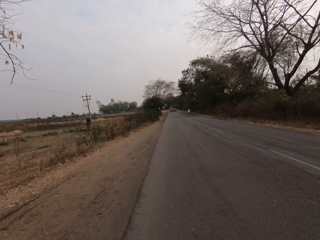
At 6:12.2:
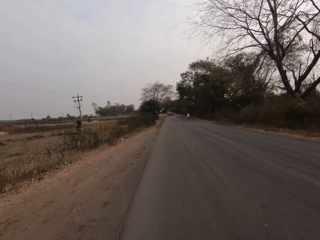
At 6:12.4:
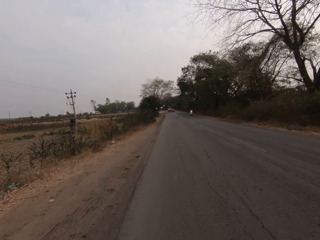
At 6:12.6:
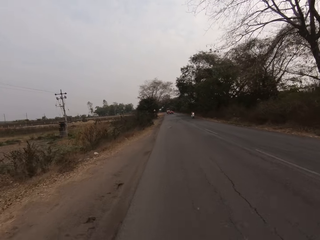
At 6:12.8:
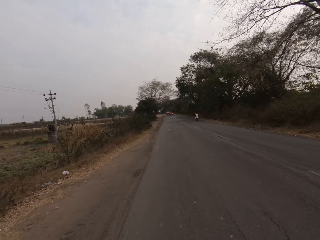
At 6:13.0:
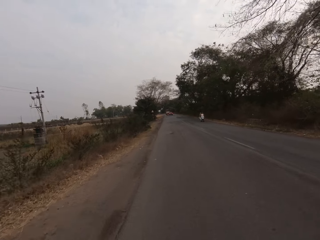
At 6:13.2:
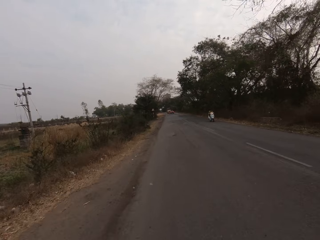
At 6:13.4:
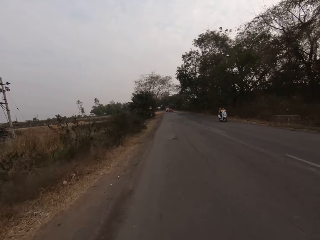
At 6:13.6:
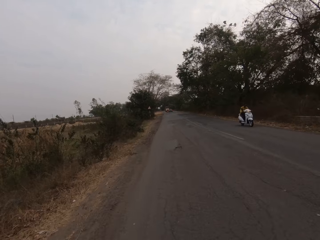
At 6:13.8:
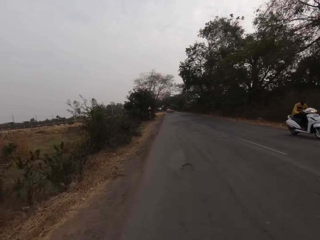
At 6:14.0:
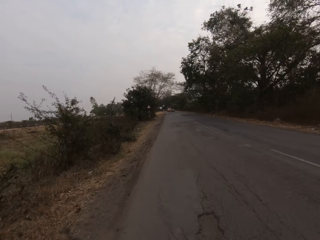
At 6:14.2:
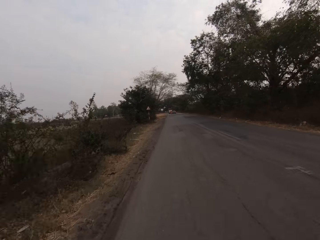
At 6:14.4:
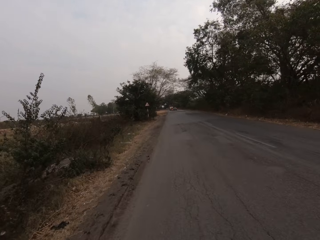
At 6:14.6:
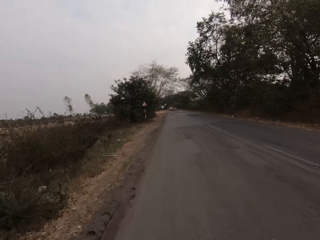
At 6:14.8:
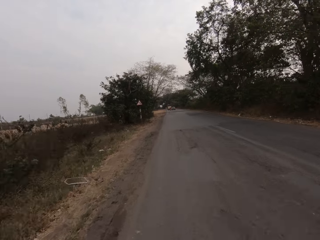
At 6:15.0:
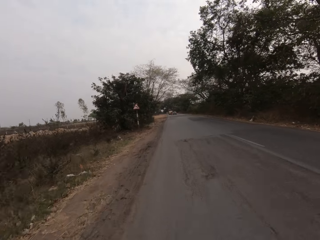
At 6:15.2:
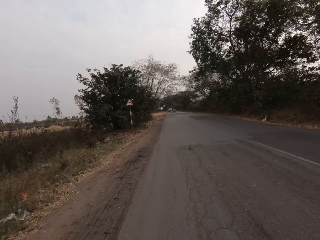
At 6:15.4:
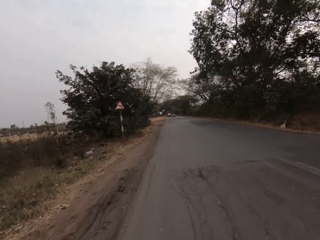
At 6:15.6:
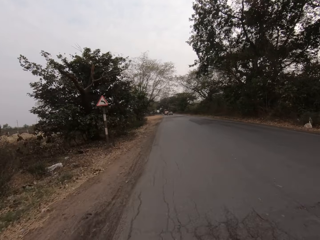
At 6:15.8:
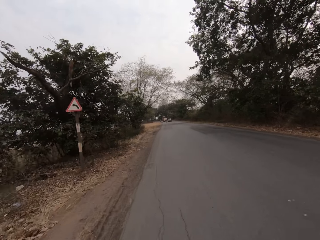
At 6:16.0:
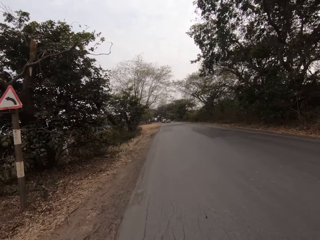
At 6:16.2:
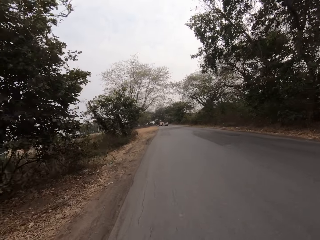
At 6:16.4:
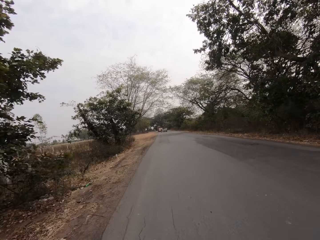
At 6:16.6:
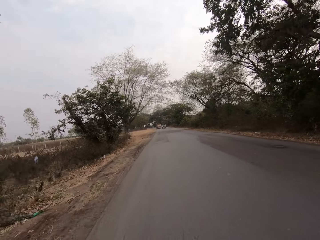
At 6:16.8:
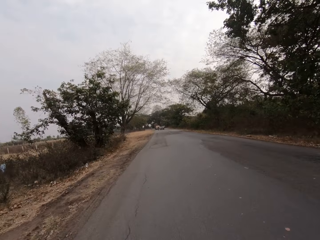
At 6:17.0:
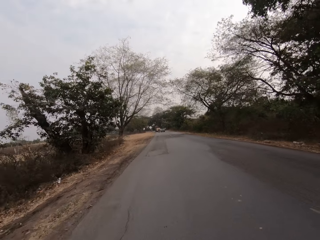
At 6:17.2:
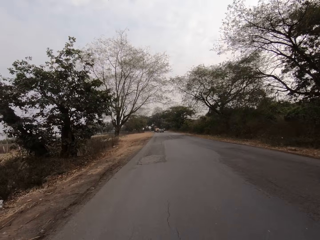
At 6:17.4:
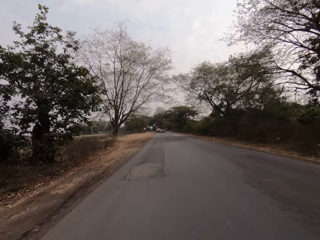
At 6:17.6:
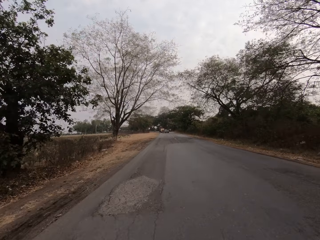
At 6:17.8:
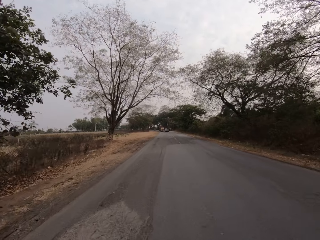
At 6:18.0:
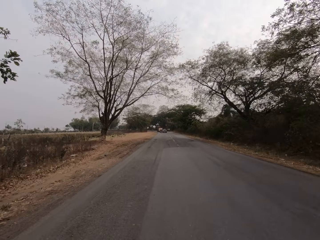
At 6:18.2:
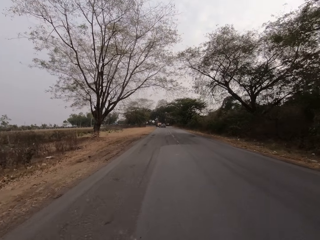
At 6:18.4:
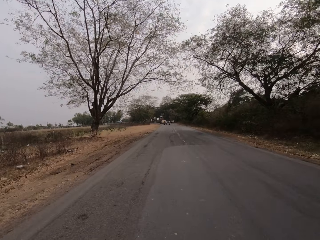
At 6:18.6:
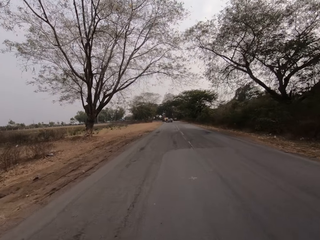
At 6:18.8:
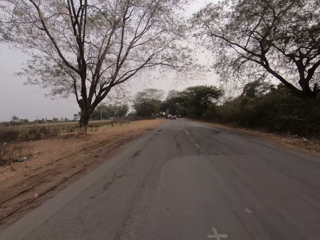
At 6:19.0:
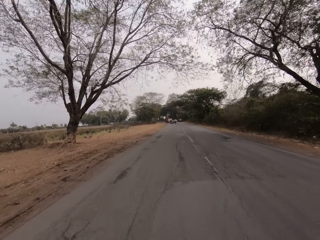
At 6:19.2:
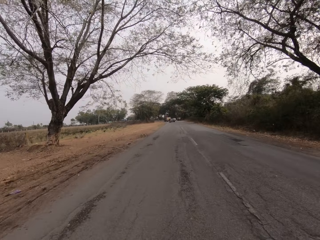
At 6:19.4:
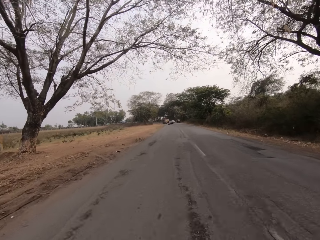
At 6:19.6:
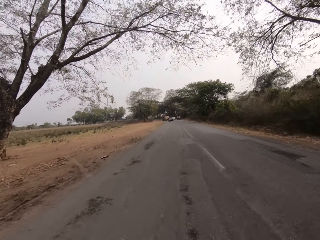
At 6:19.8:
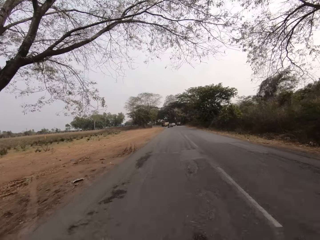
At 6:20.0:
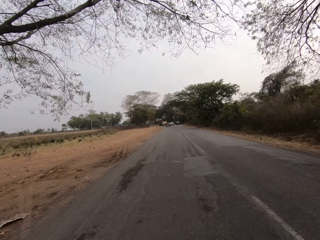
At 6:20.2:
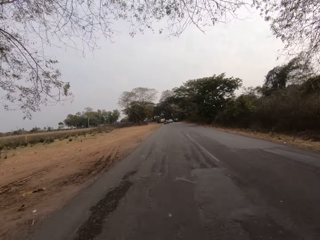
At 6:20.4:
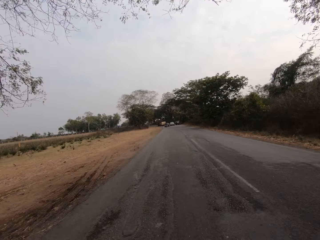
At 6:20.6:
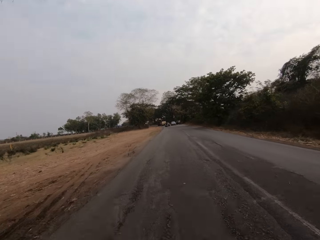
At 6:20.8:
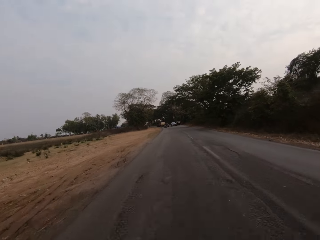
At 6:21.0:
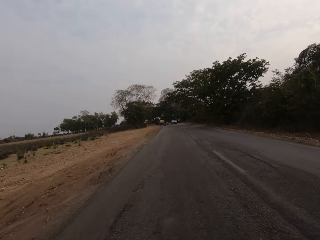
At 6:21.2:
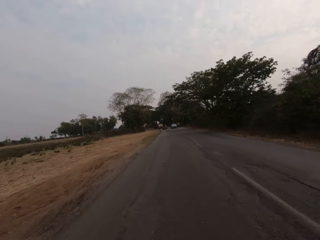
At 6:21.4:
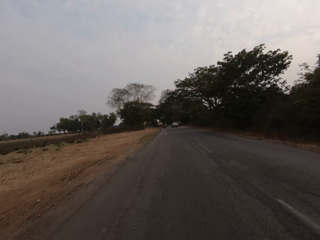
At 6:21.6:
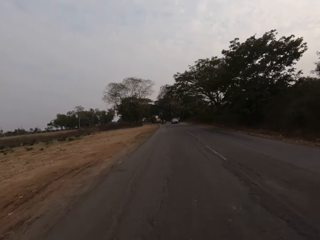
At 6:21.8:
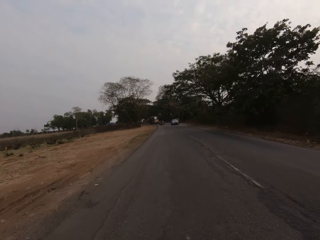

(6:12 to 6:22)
A white motorcycle rides past the camera wearer.

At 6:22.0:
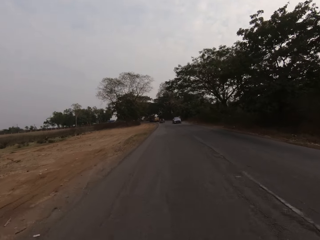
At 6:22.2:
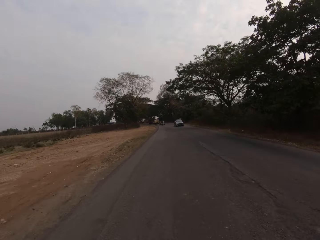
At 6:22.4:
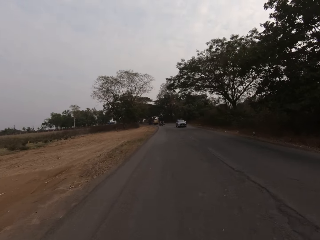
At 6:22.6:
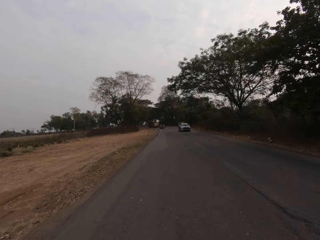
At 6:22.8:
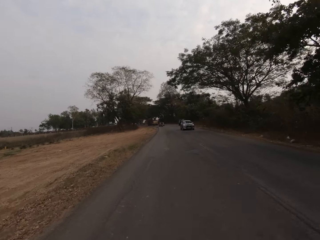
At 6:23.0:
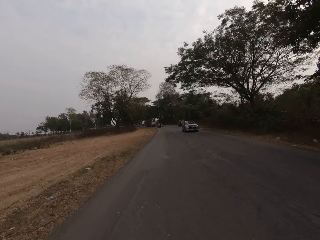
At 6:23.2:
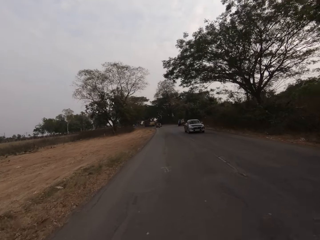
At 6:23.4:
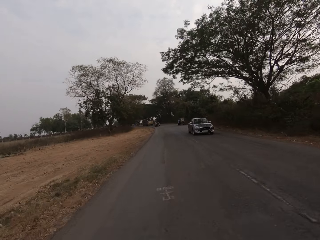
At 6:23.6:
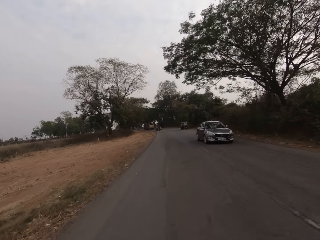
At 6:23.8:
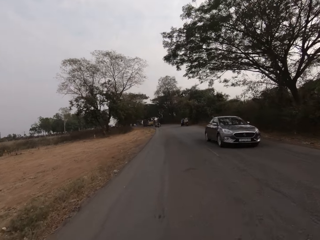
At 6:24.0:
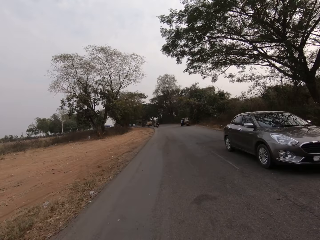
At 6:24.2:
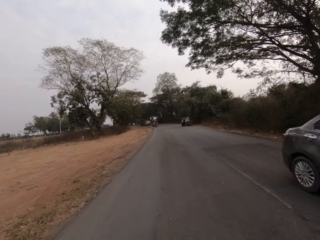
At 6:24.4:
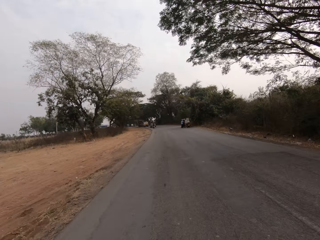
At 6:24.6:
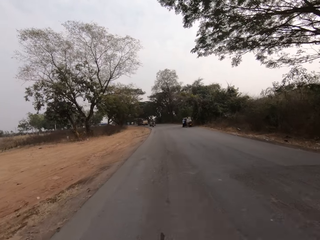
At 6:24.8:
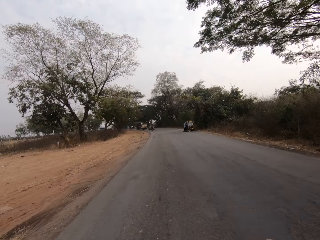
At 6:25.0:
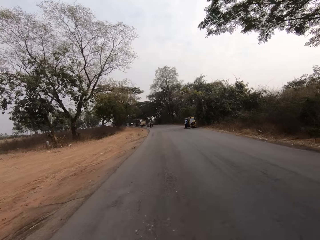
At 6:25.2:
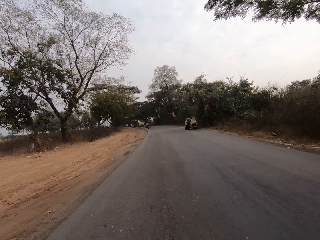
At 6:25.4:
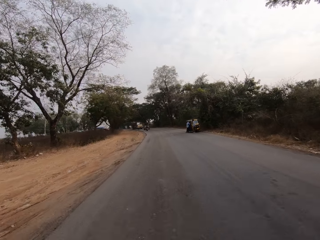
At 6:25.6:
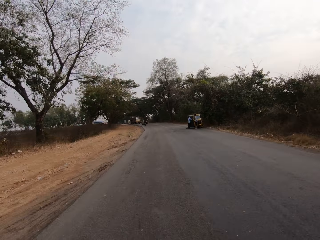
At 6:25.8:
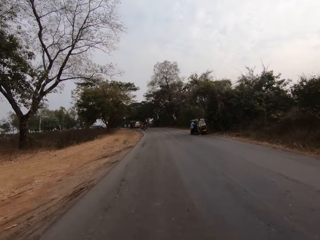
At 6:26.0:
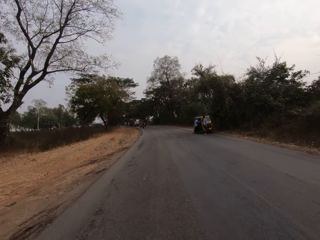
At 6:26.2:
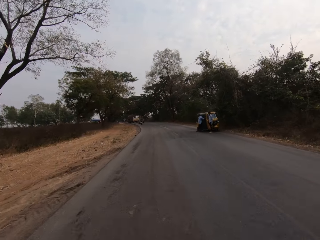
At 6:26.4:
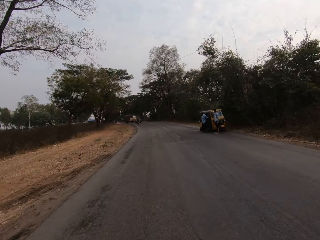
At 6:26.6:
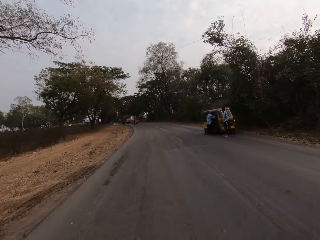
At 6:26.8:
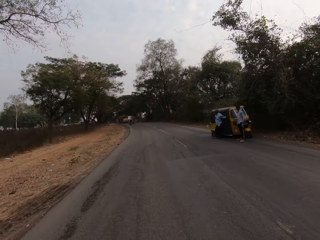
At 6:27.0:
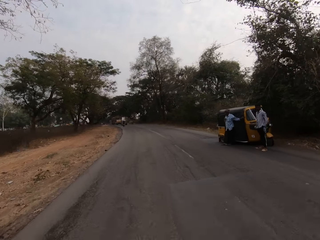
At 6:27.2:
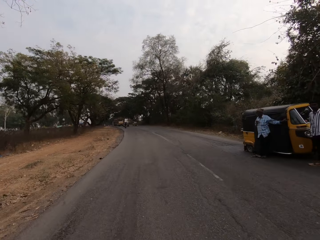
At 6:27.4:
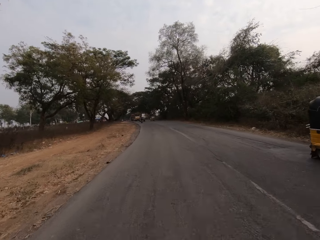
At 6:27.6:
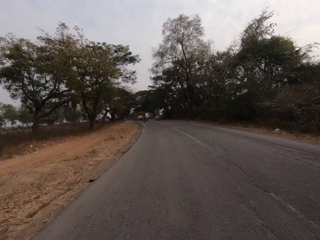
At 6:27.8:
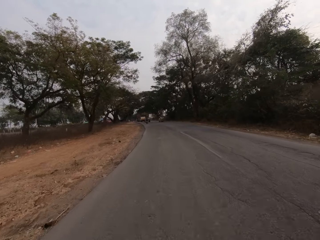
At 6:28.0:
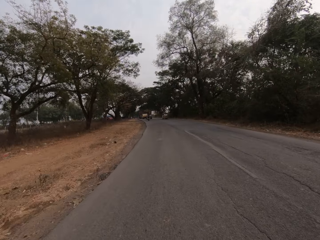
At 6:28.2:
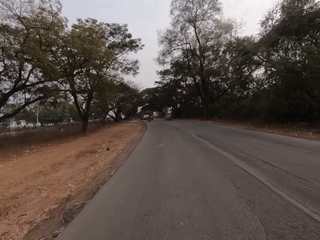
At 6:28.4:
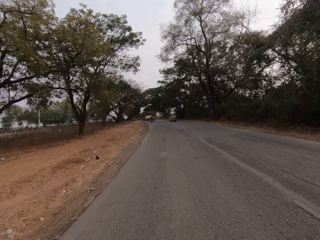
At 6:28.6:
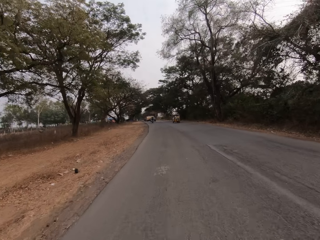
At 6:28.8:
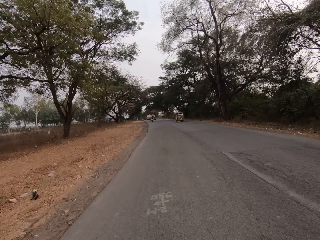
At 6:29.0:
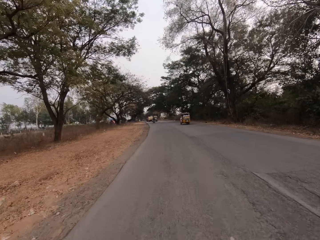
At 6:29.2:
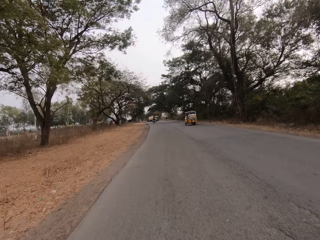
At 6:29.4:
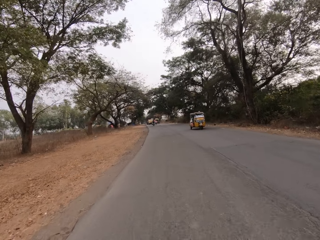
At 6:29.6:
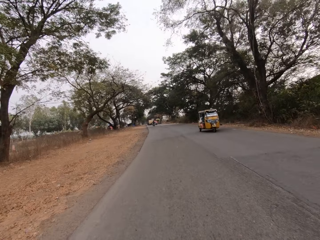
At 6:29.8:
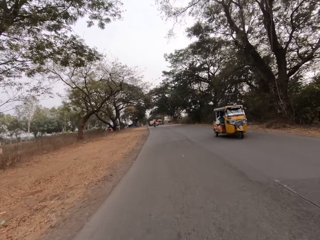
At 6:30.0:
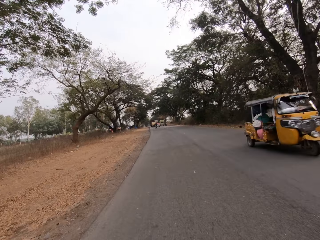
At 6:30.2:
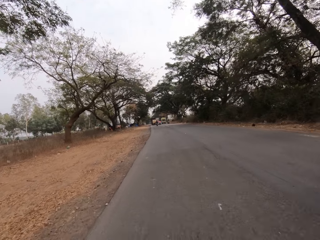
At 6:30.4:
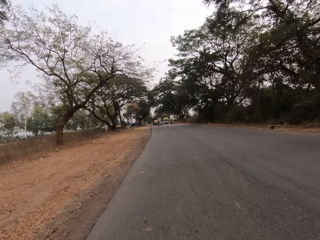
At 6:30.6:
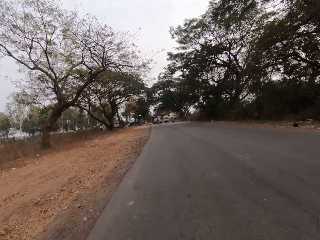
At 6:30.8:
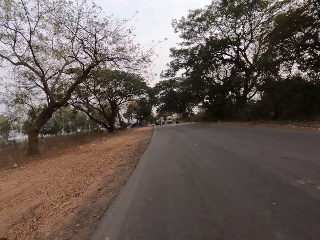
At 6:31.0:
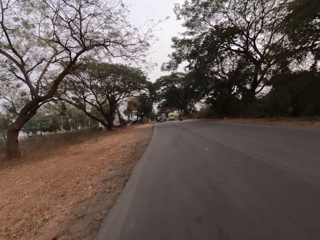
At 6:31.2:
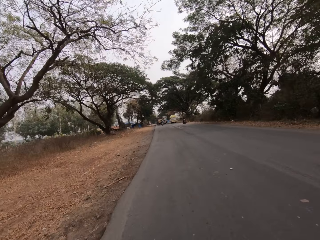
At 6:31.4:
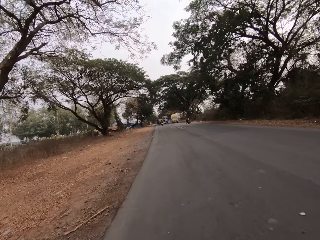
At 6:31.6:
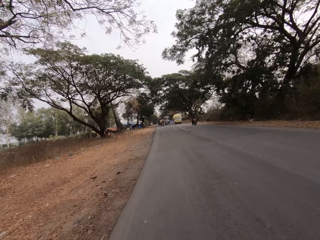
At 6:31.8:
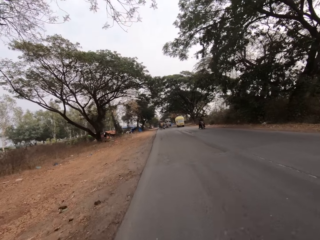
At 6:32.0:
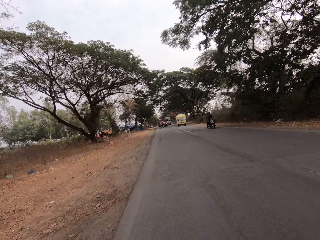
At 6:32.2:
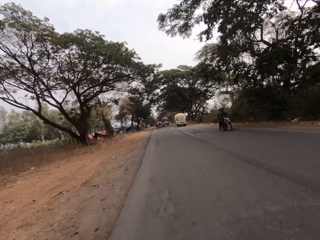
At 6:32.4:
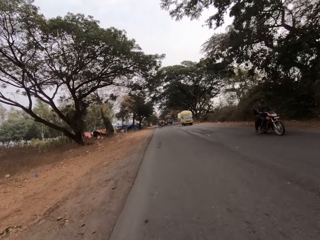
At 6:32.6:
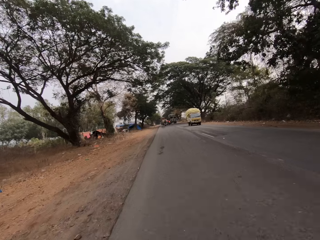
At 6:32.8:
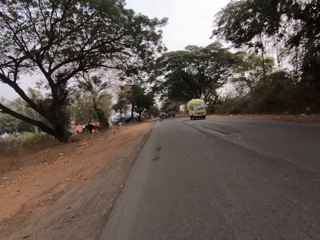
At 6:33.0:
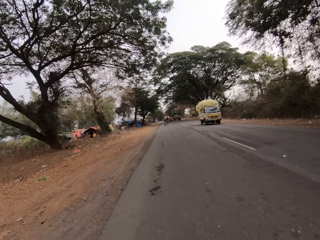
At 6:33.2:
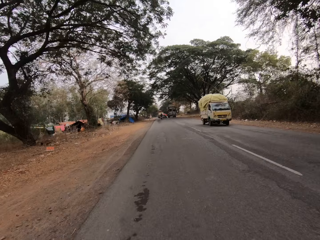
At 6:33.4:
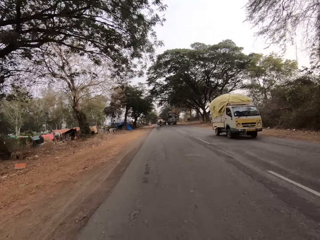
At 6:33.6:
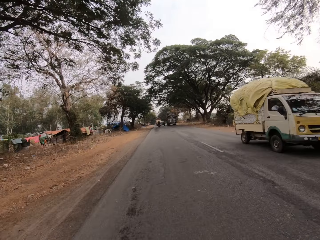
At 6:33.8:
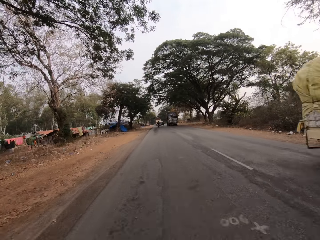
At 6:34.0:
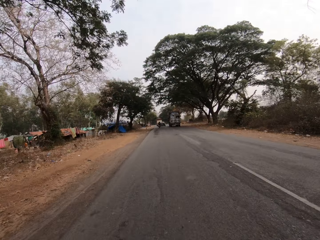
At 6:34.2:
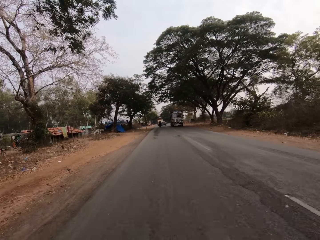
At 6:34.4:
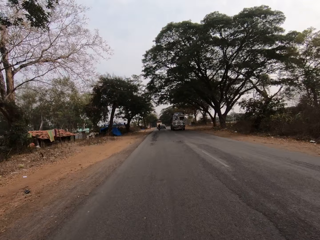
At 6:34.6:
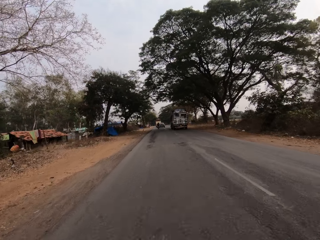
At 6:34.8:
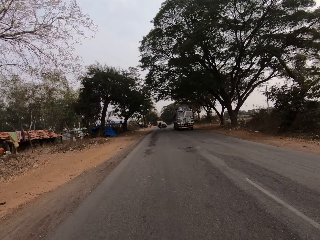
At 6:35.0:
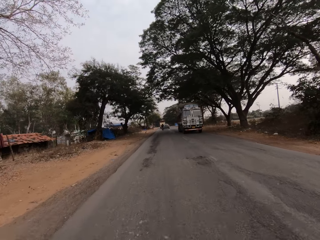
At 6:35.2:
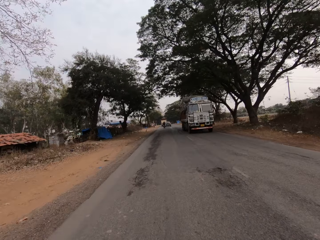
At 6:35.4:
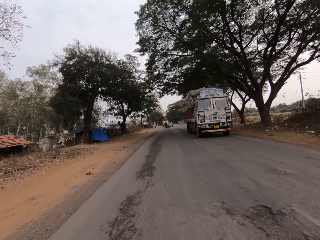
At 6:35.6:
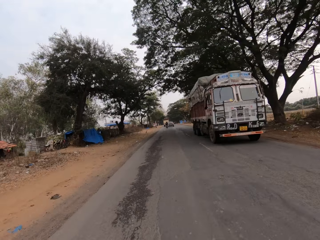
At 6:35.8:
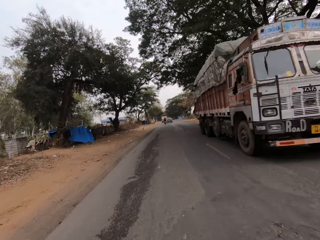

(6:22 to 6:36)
A grey car drives past the camera wearer. A yellow tricycle drives past the camera wearer. A black motorcycle rides past the camera wearer. A white truck drives past the camera wearer.
